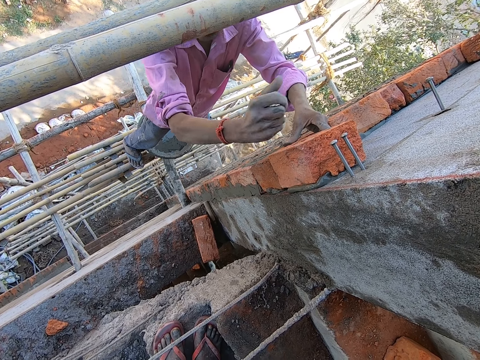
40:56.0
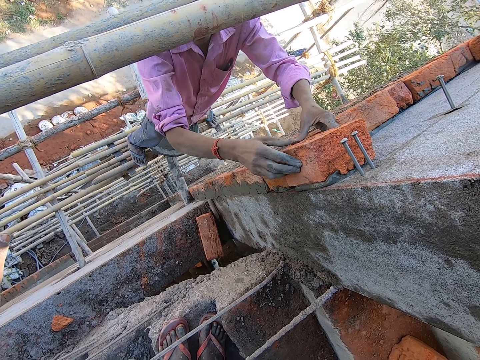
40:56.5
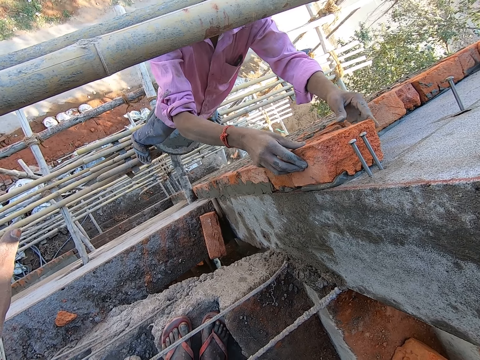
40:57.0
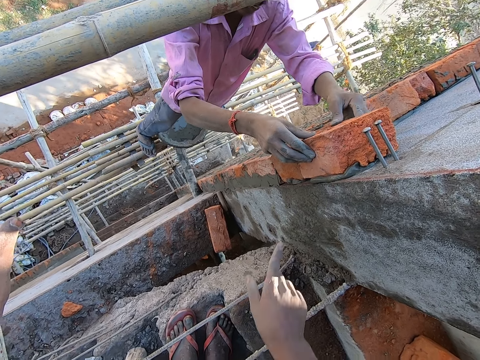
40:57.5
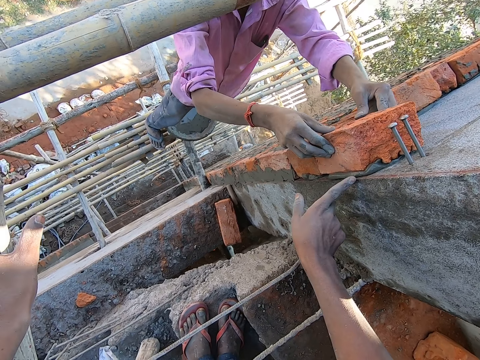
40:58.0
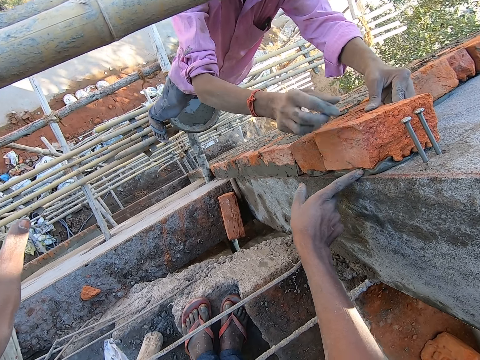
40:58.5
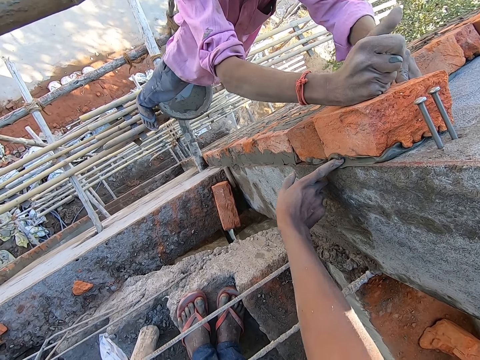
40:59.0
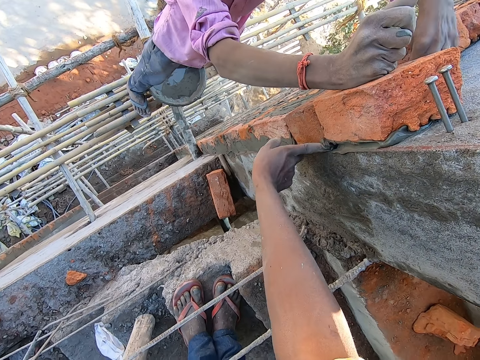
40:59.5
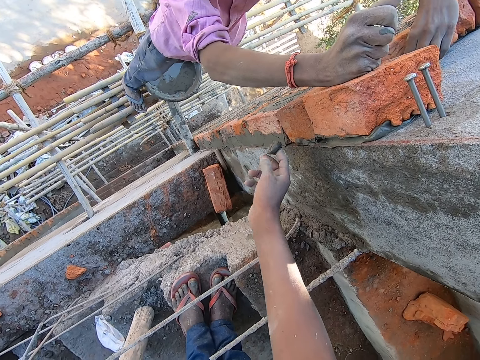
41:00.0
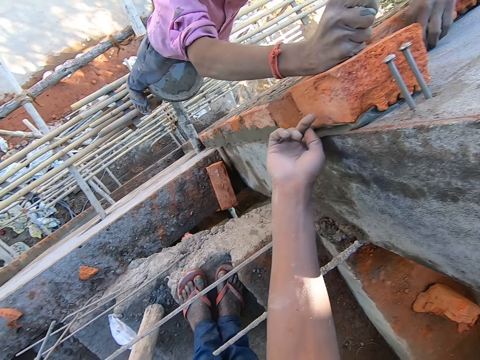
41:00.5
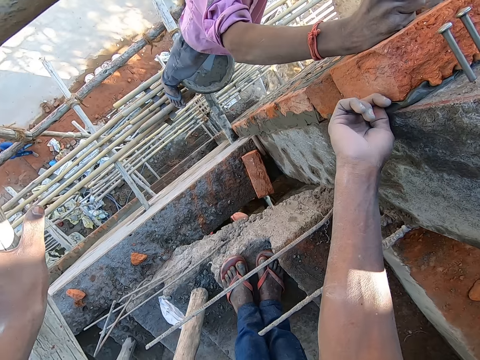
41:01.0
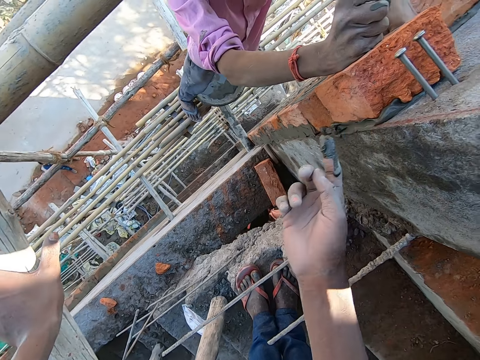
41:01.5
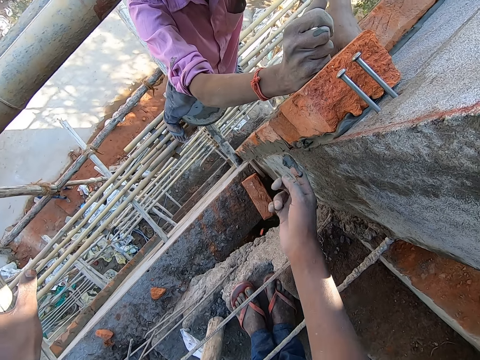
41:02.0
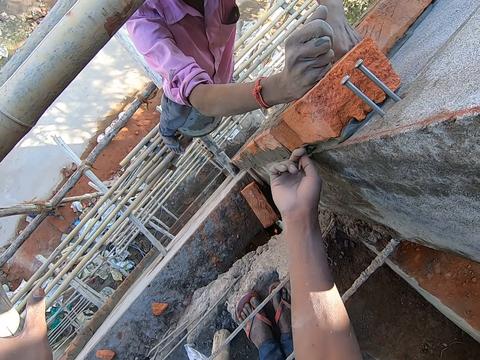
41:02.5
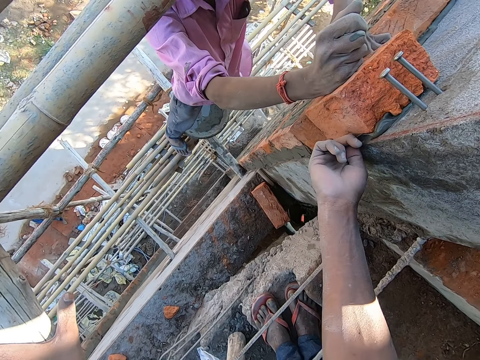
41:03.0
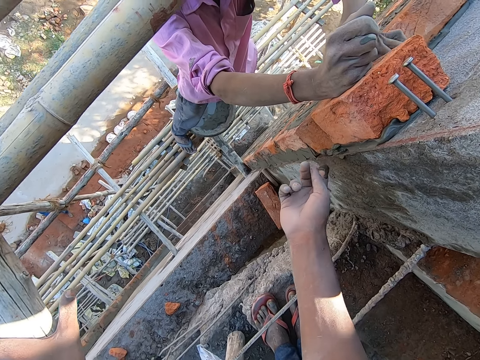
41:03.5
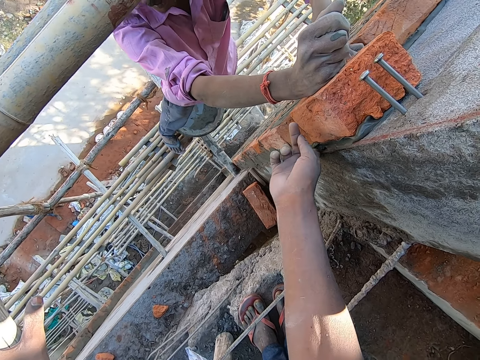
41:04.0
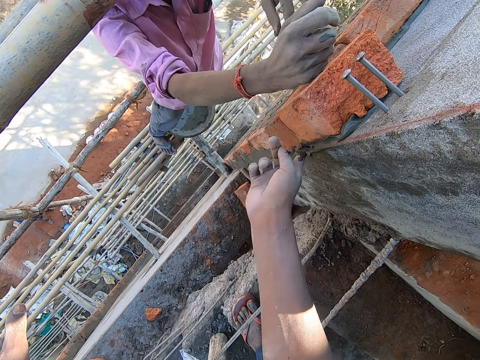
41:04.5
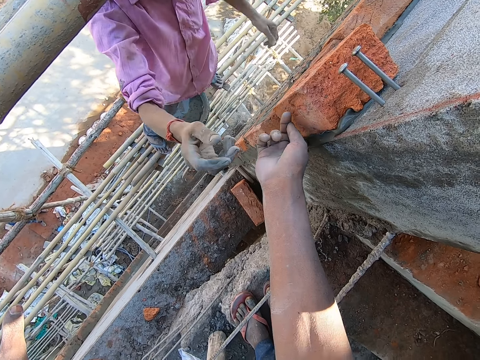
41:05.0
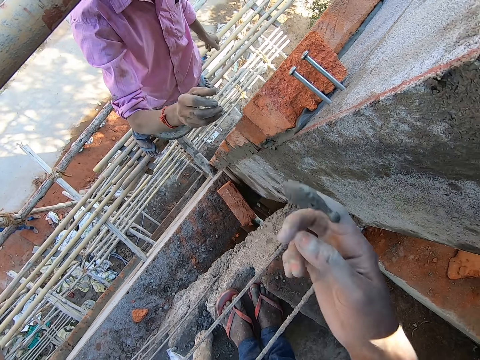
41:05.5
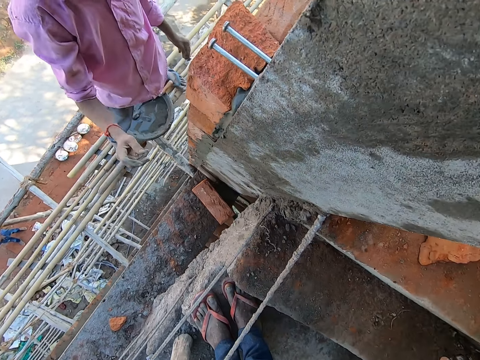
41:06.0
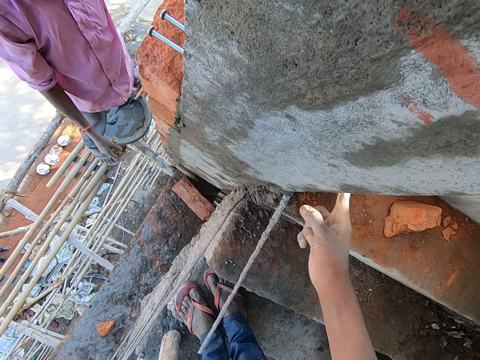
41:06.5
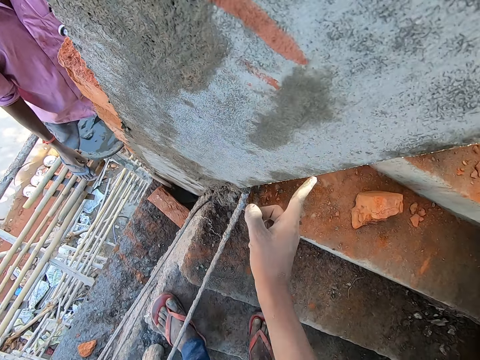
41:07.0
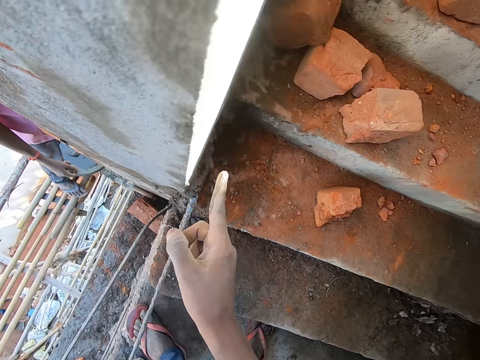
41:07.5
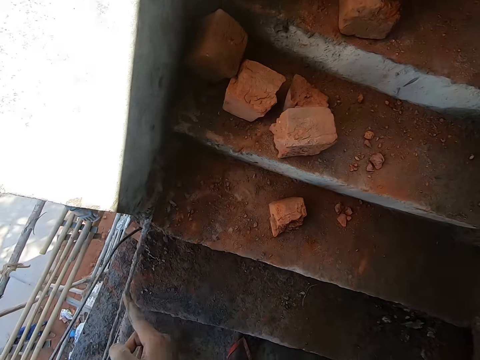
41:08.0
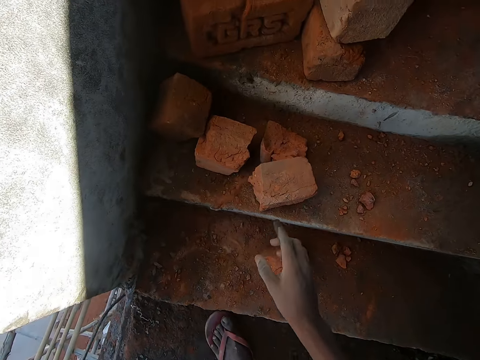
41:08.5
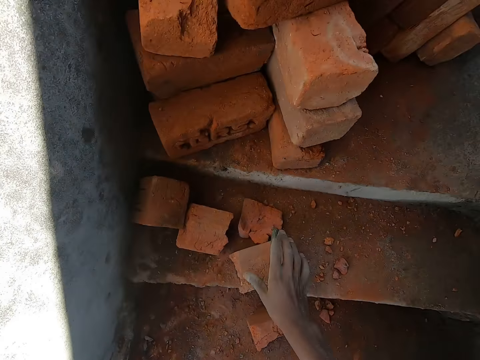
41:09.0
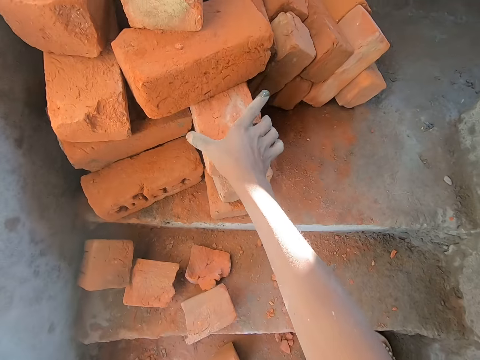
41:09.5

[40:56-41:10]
A person aligns a brick on the wall. The camera wearer points a finger on the brick, scoops cement from the side of the red brick with his right hand. The person hits the brick with a hand. The camera wearer smears the cement with a finger. The person converses with the camera wearer. The camera wearer throws the cement in his right hand on the wall. He rubs his right hand on the wall, smears the cement on the wall, and turns around.

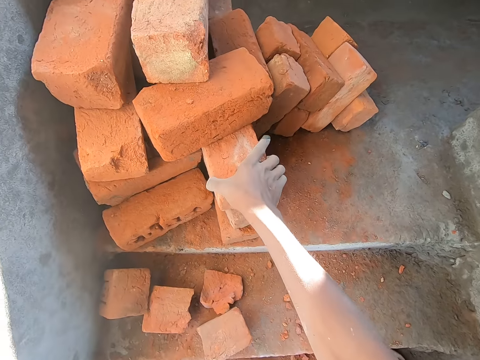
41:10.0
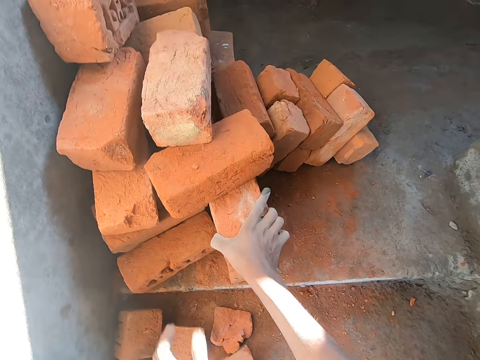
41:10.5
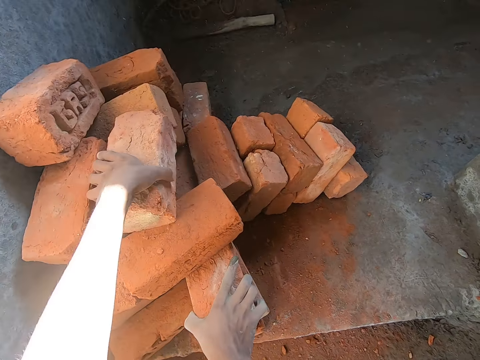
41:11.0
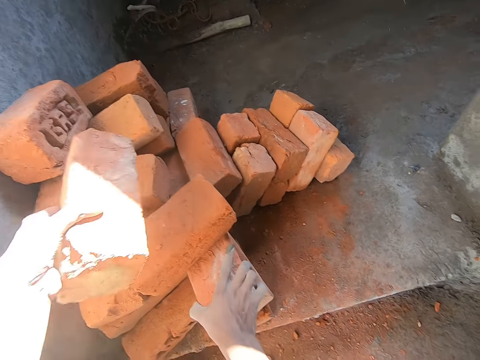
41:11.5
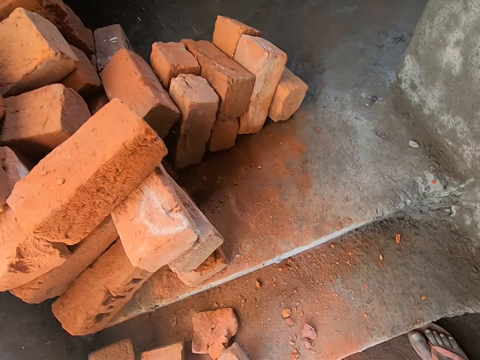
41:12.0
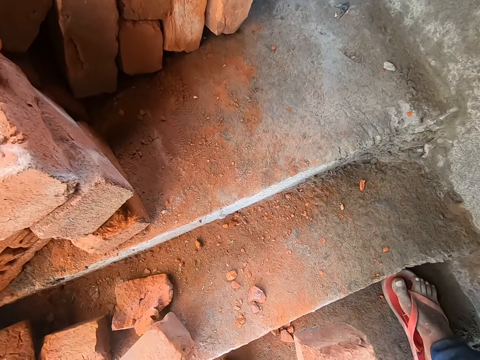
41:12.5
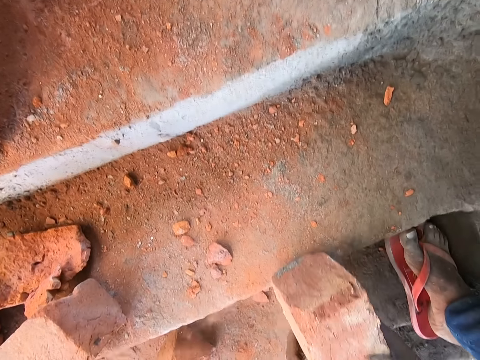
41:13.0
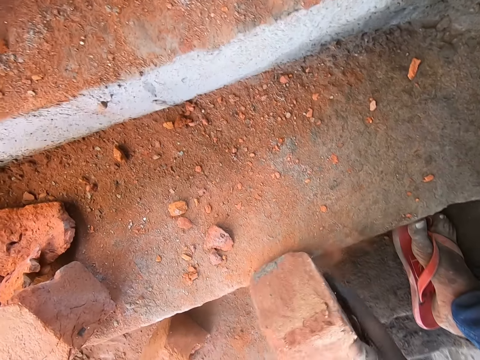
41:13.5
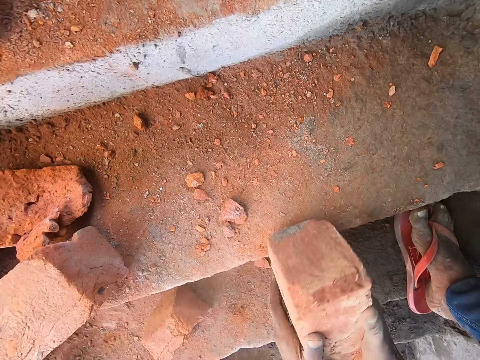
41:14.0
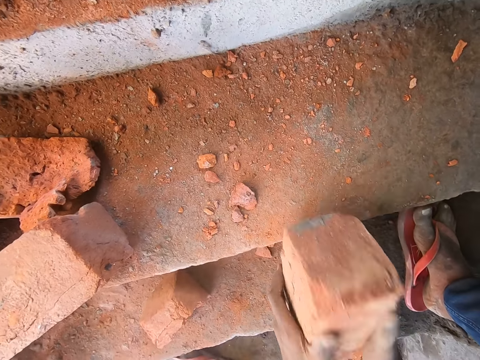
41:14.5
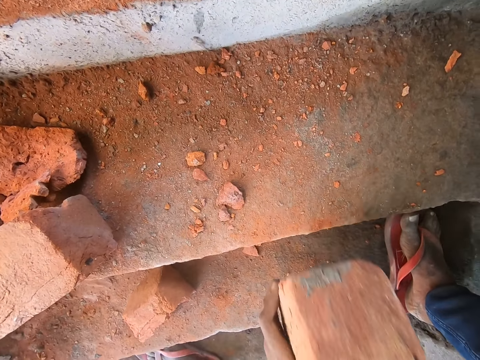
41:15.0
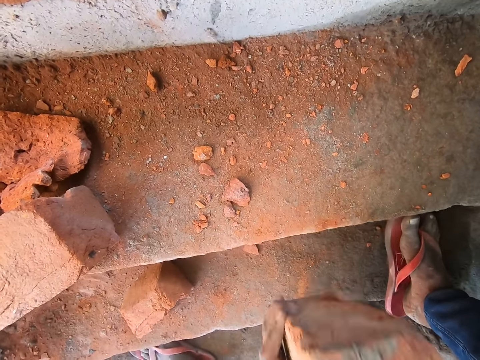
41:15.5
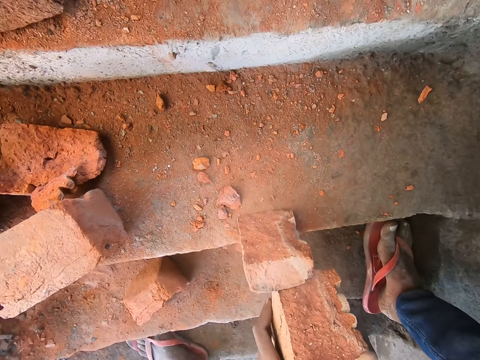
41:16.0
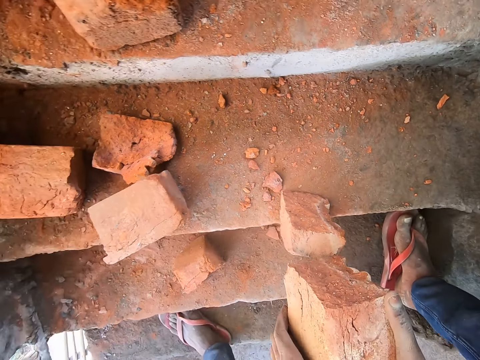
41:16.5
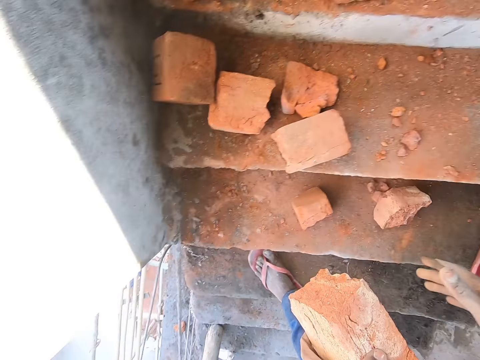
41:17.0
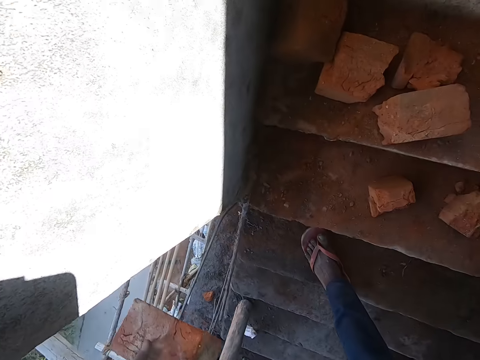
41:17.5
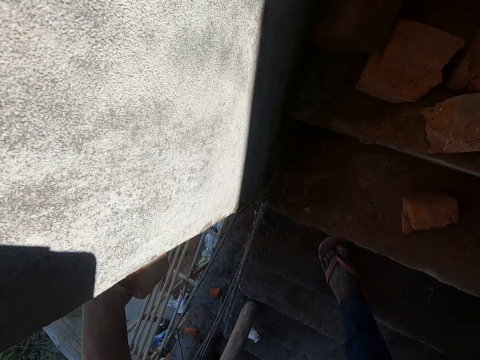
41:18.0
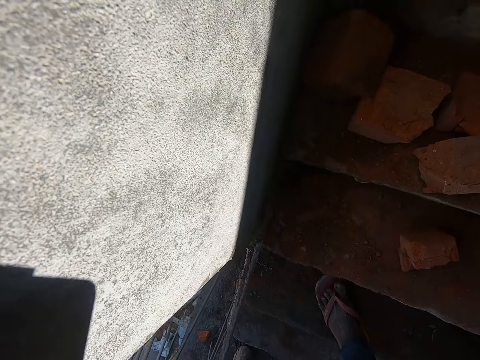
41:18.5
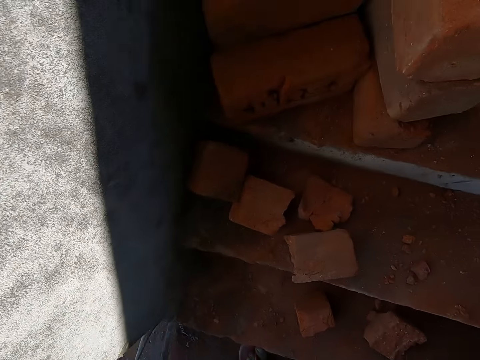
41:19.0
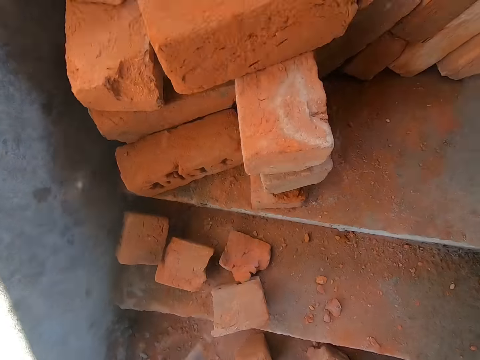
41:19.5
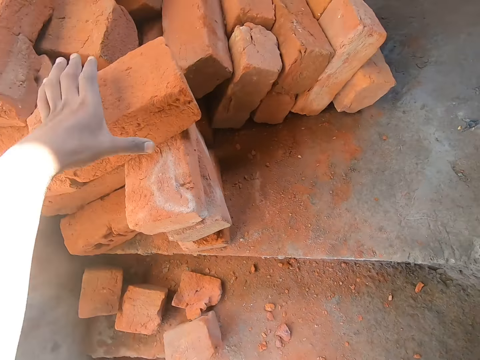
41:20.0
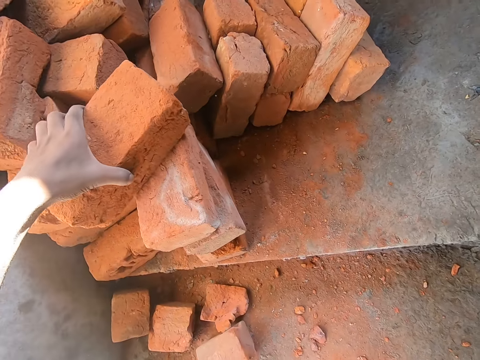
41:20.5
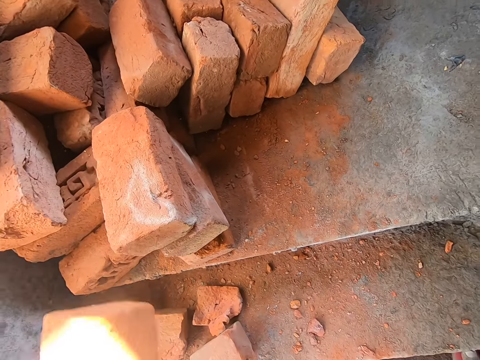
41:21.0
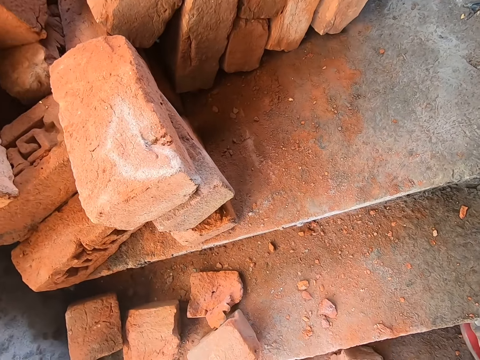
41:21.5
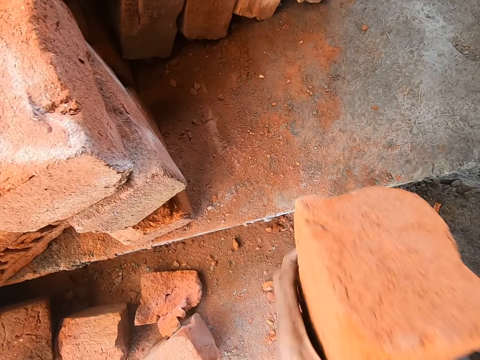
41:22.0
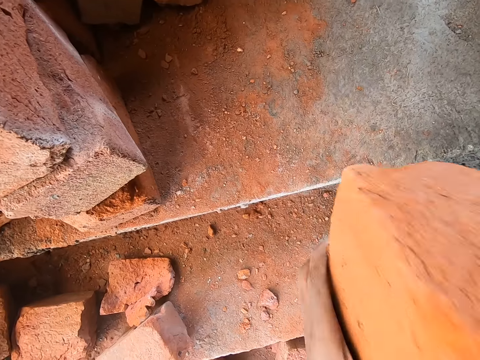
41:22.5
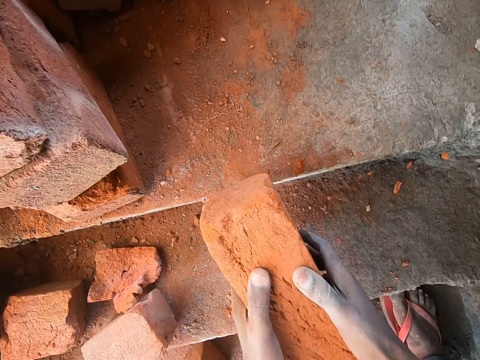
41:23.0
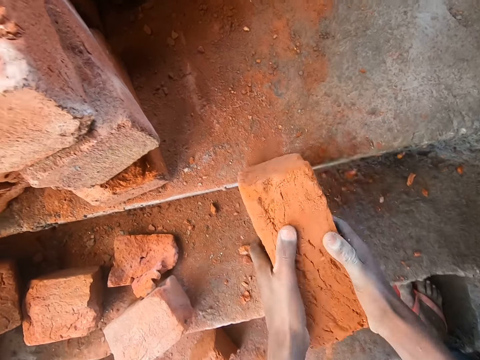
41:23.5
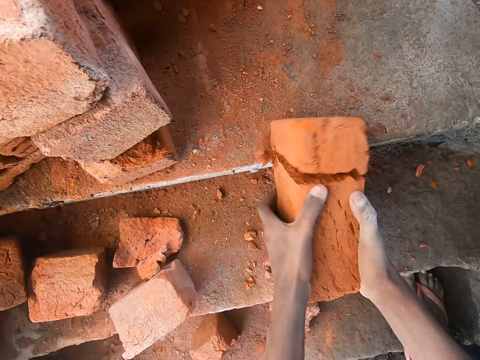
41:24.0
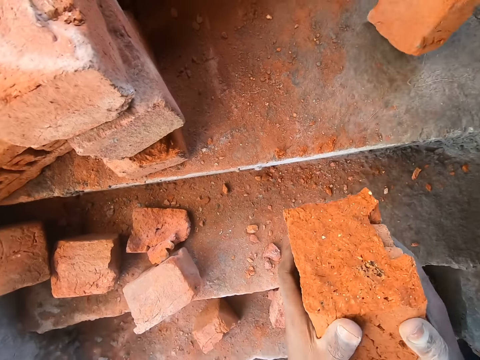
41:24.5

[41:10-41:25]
The camera wearer picks a red brick with his right hand from a pile of red bricks. He touches the brick with the right hand. He picks a red brick with his left hand from the pile of red bricks. He hits the red brick on the stairs with both hands. He hands a piece of the brick to a man with his left hand. He picks a brick from the pile of red bricks with his left hand. He hits the red brick on the stairs with both hands.
